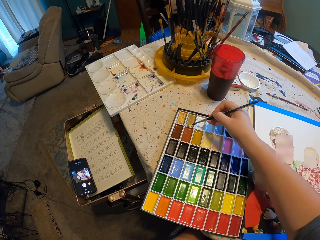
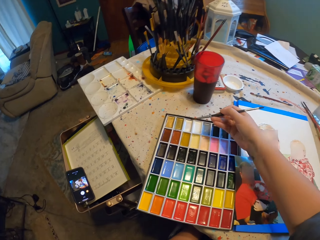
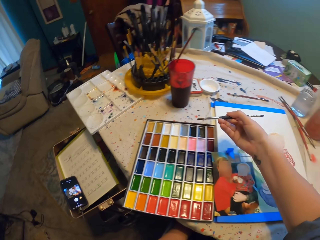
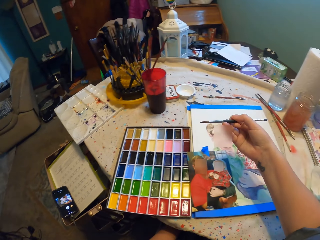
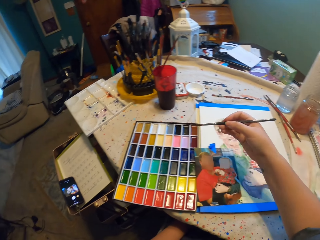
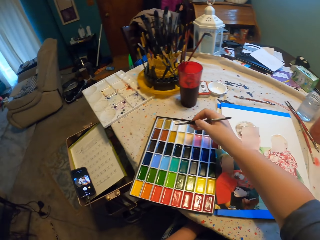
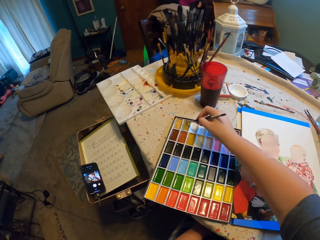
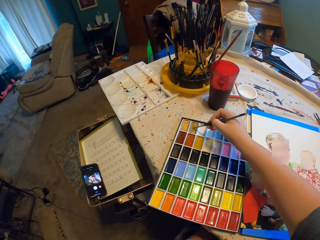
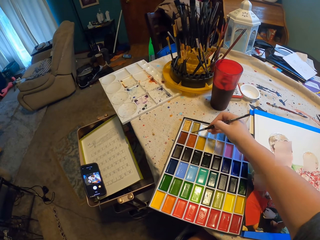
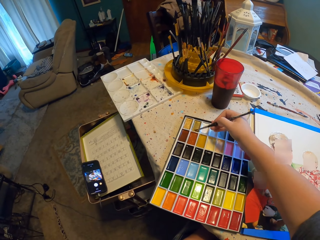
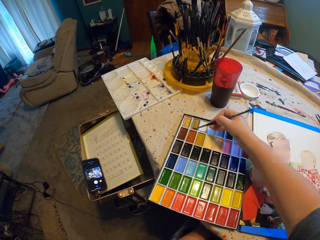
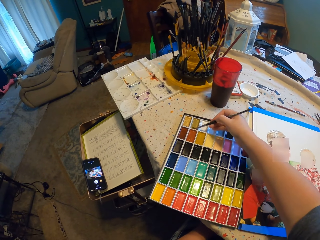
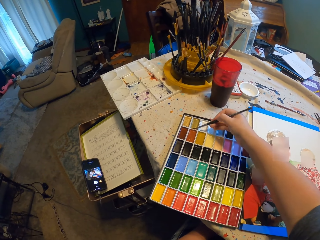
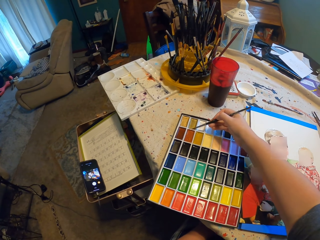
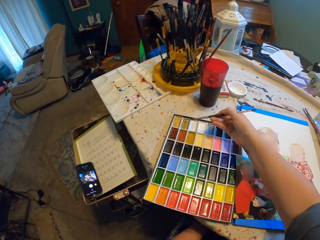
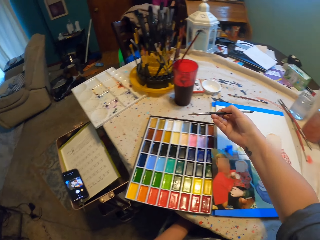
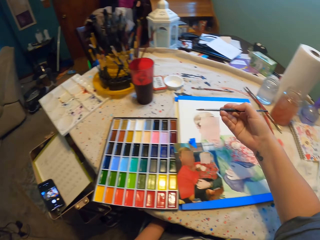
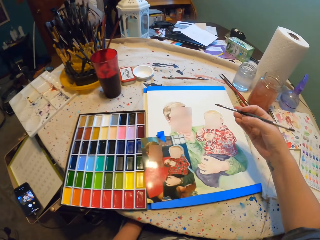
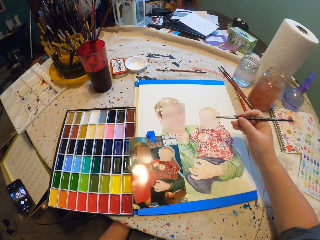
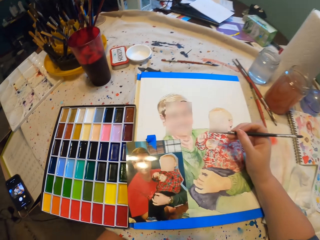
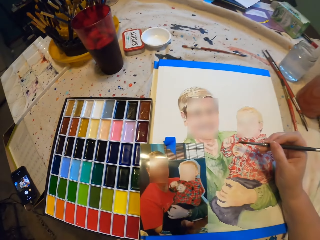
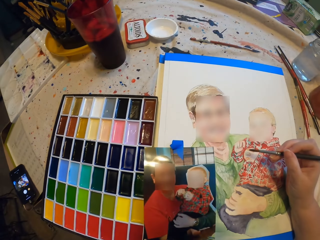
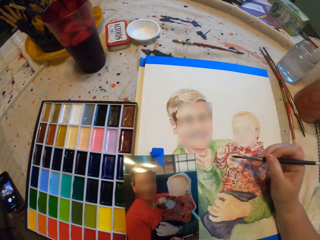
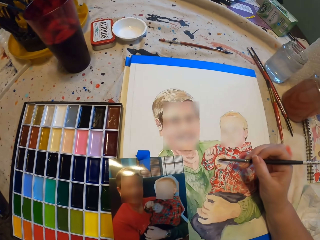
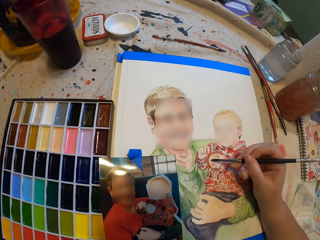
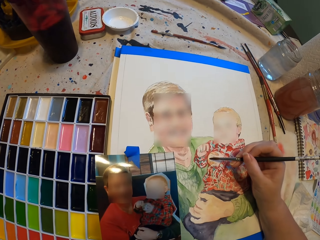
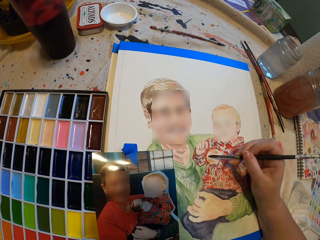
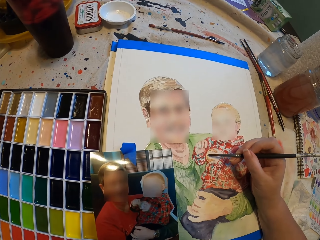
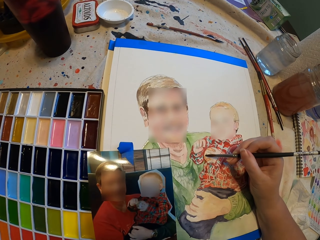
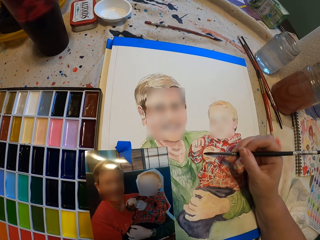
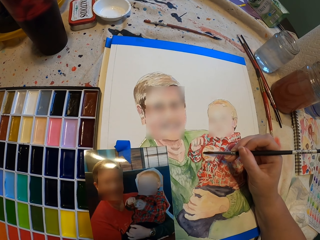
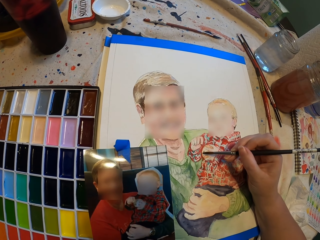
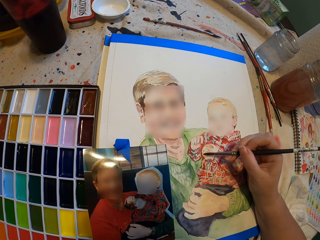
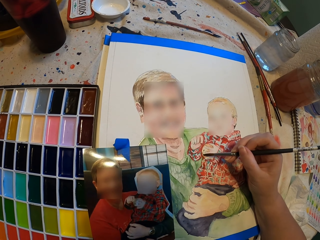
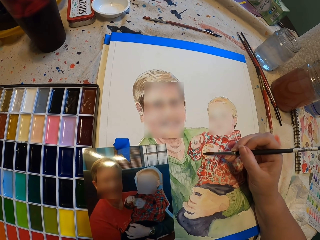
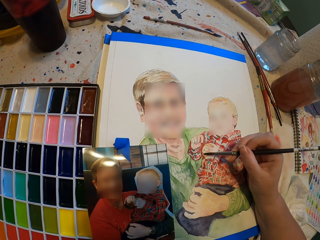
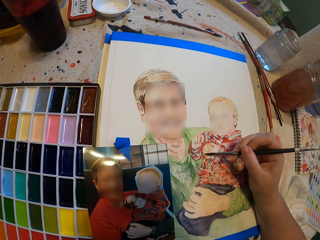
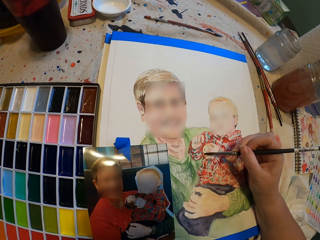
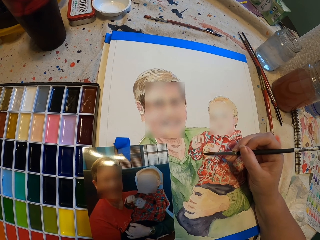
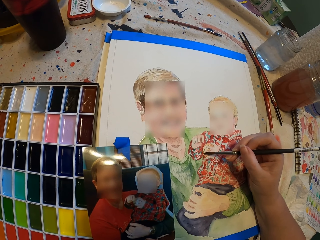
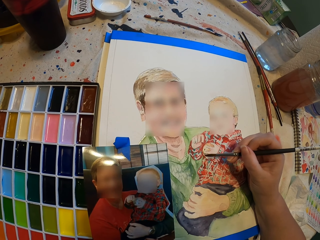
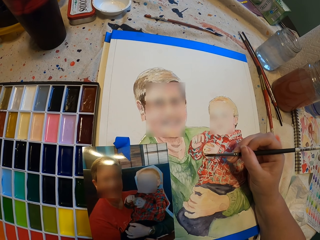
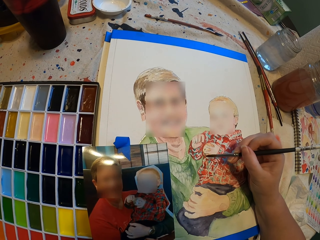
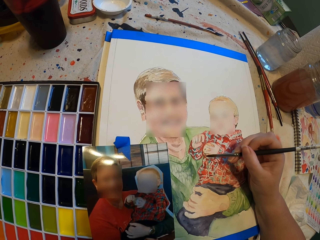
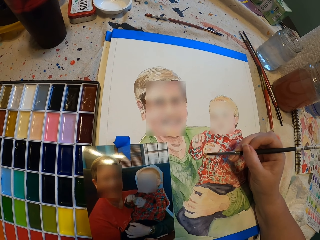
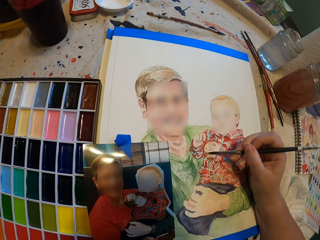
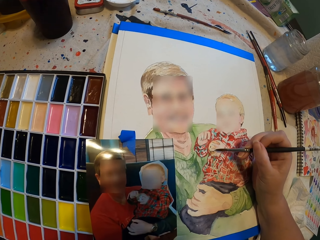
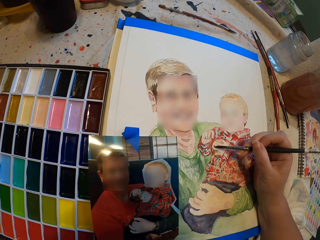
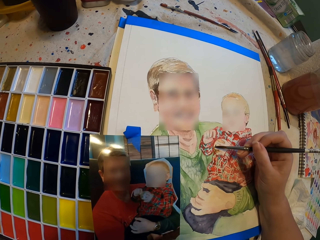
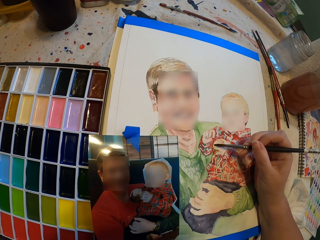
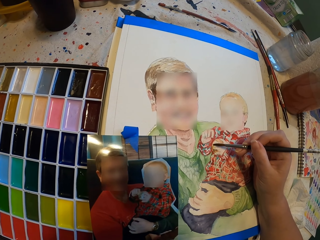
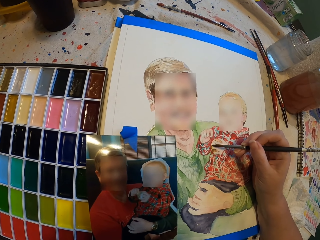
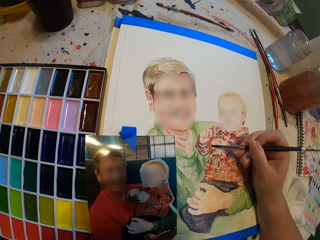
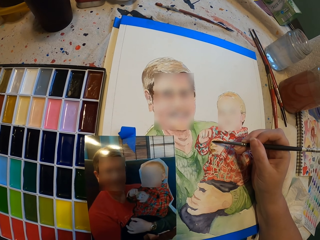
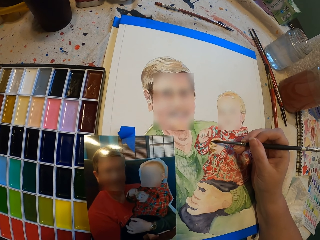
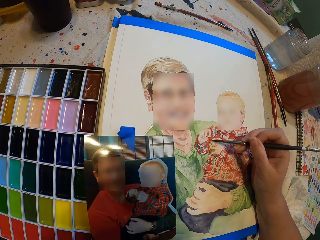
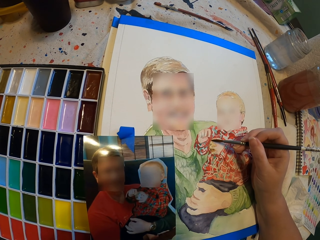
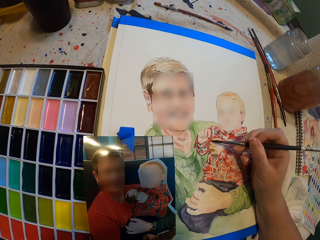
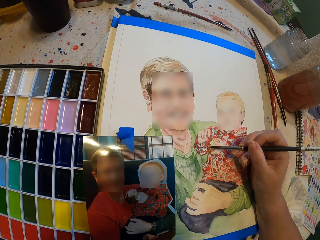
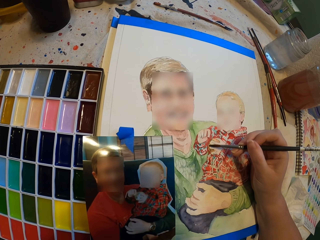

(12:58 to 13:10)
The camera wearer lifts a paintbrush. They put the paintbrush in paint. They paint on a painting.

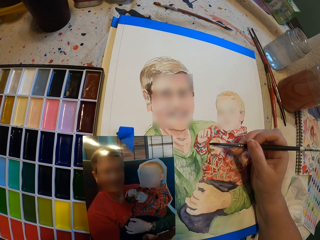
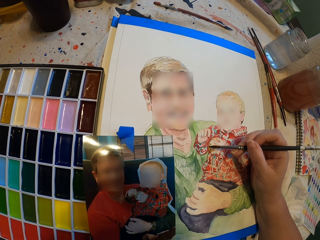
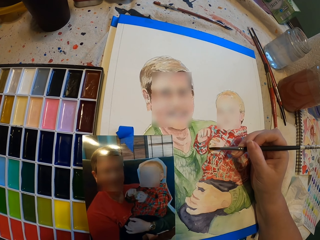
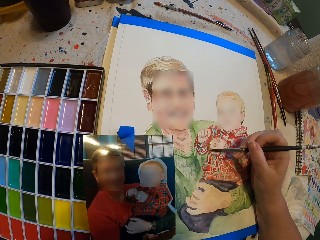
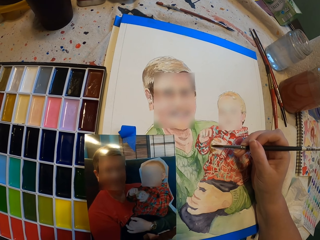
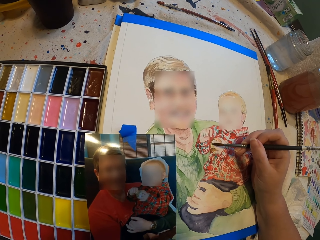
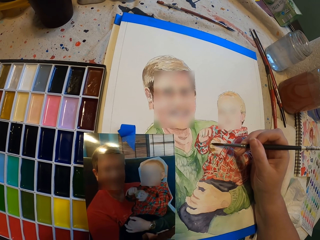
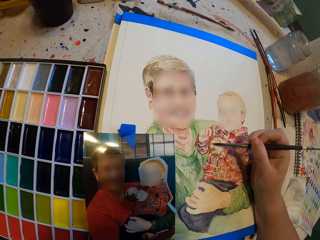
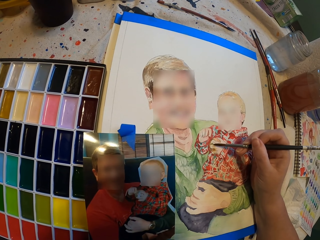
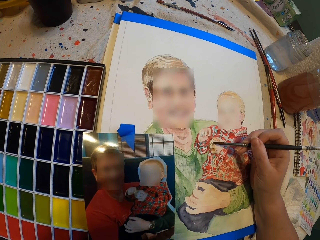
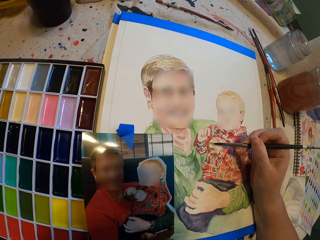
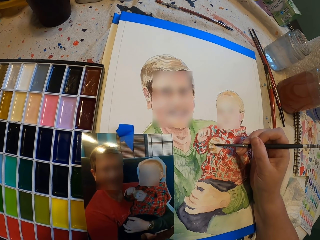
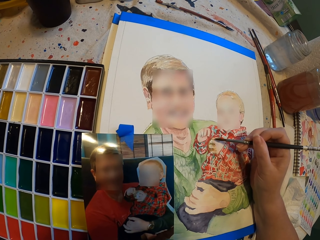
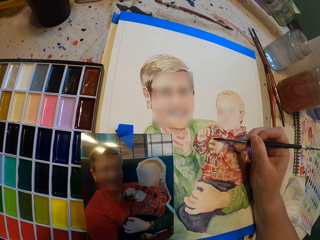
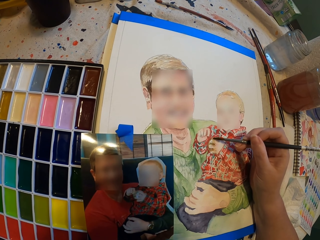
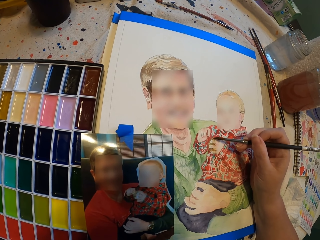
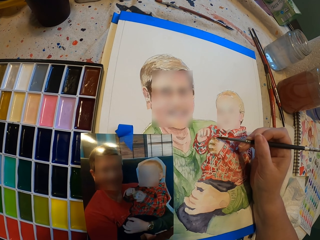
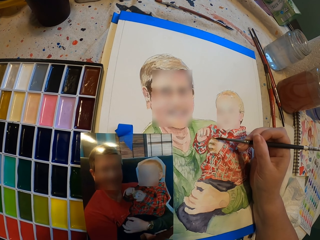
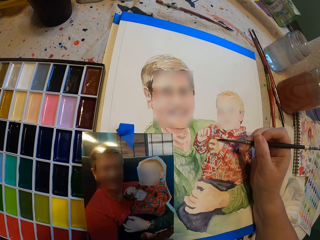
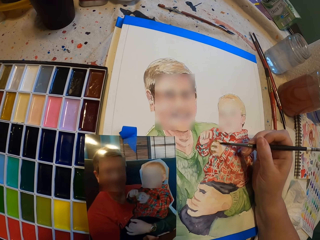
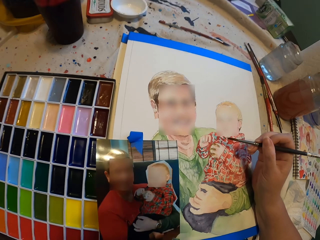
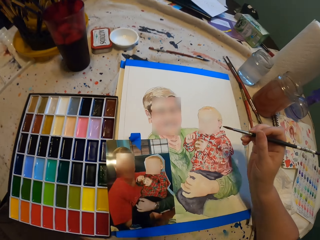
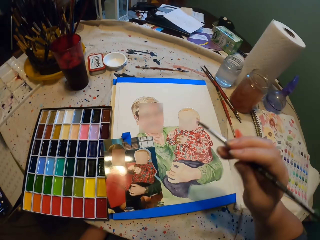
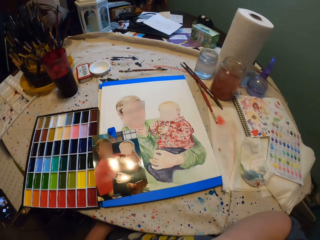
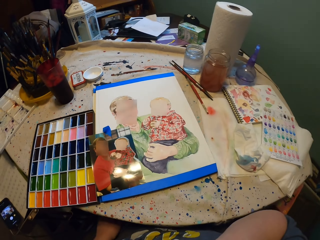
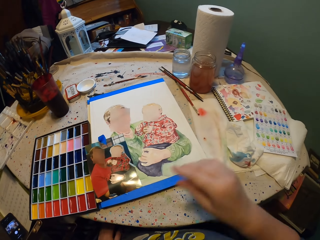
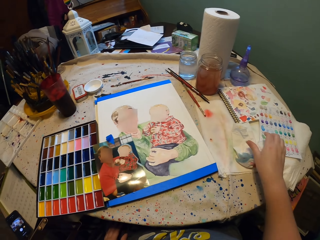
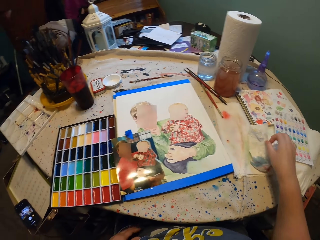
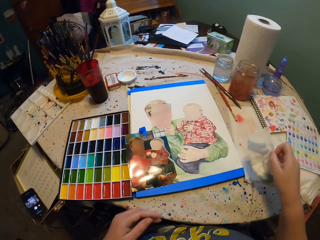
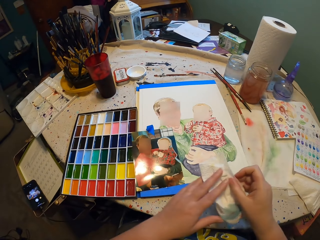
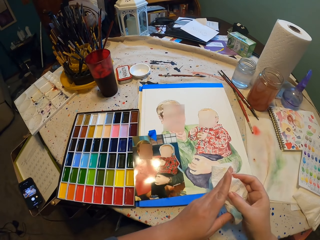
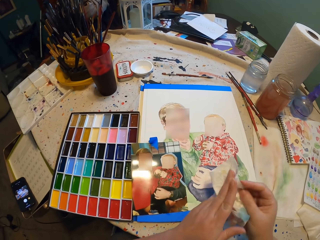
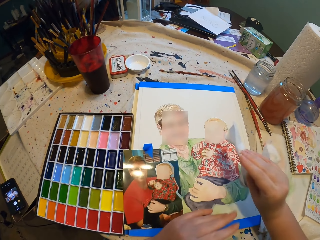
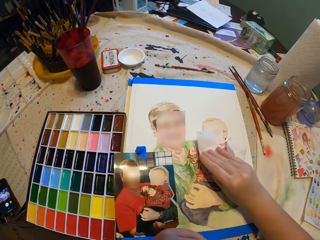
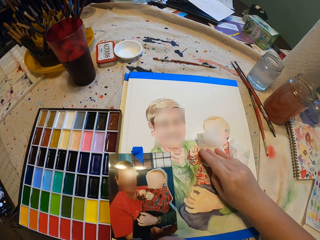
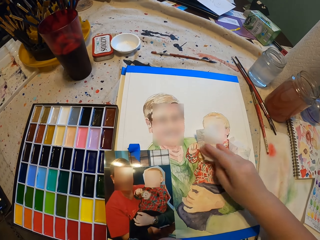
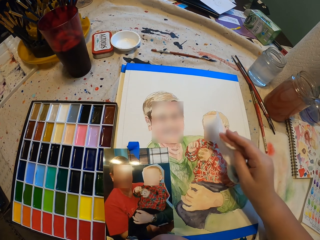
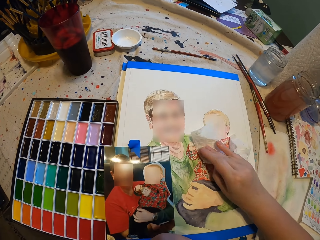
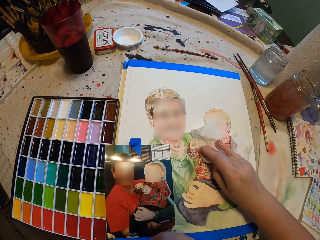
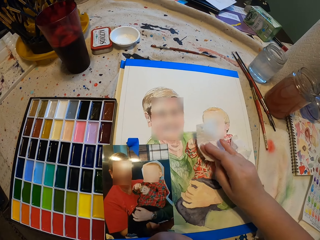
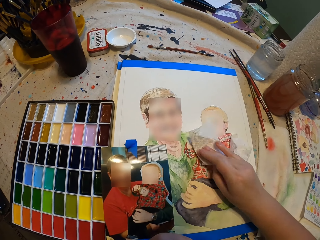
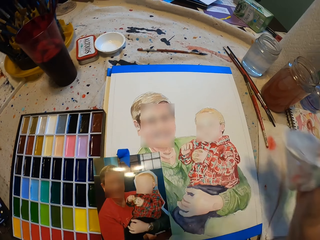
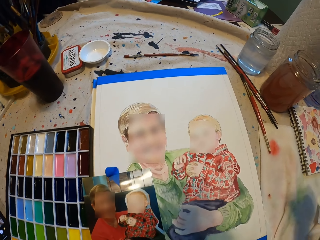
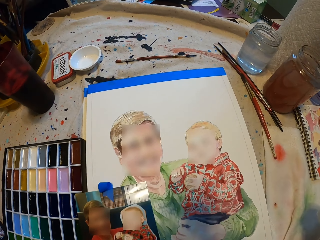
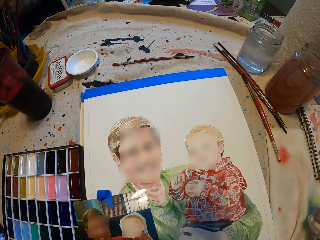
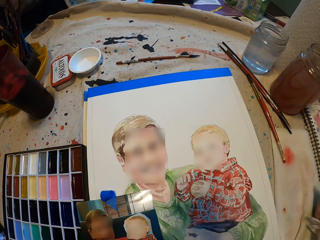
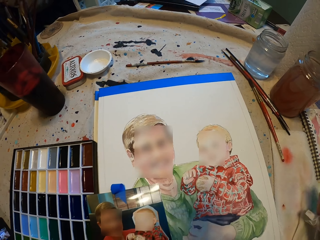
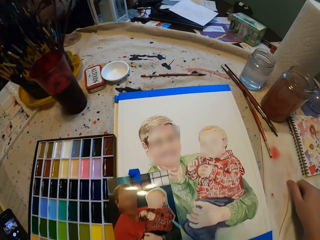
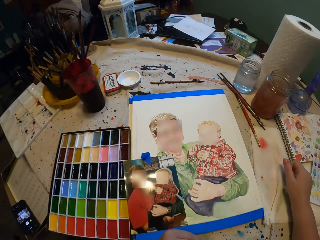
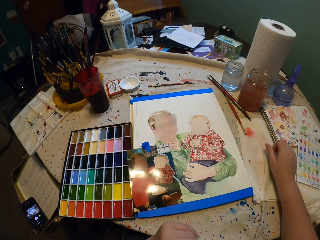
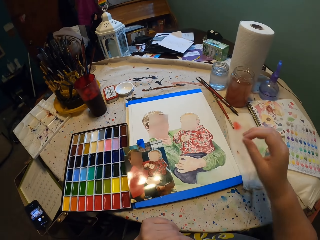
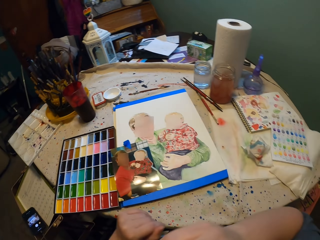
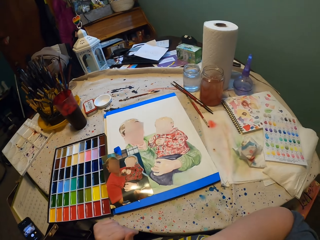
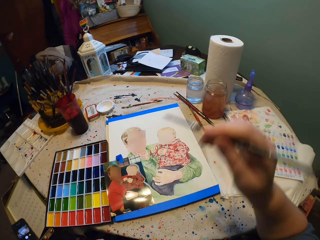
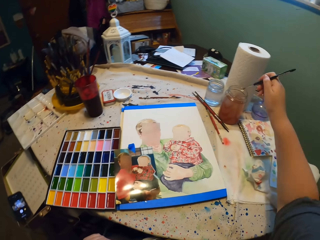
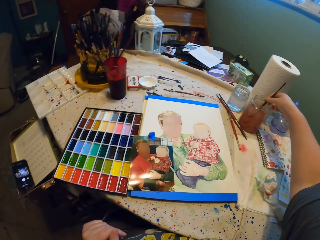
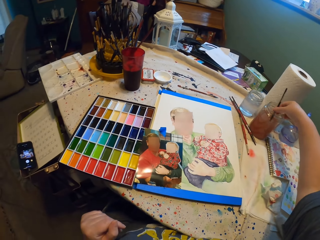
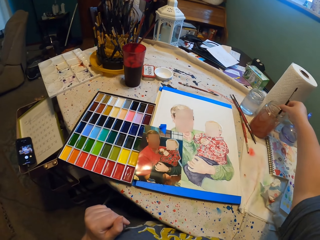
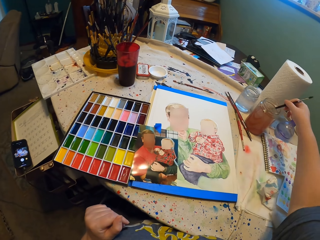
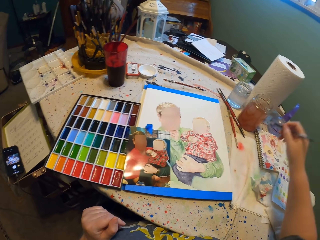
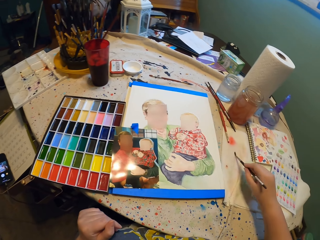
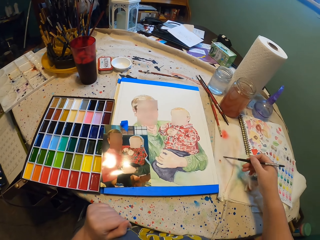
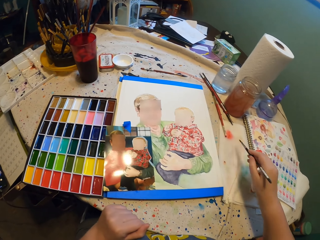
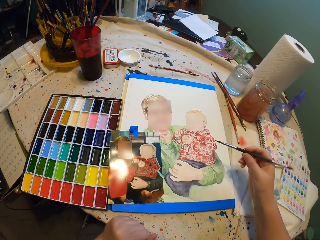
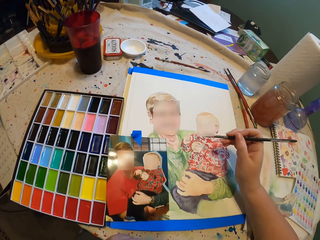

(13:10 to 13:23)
The camera wearer picks up a paper. They wipe their hands. They wipe paint. They drop the paper. They dip the paint brush in water. They wipe the paintbrush.
